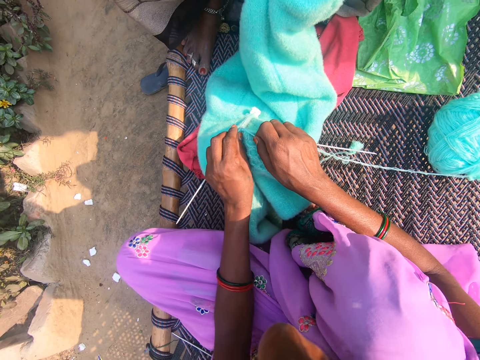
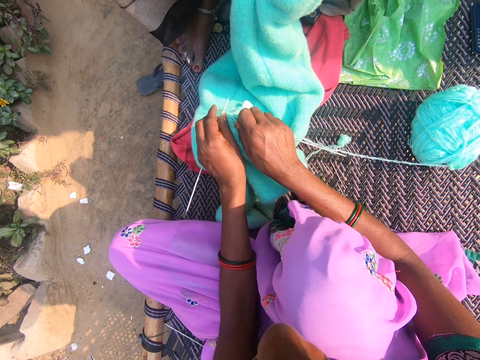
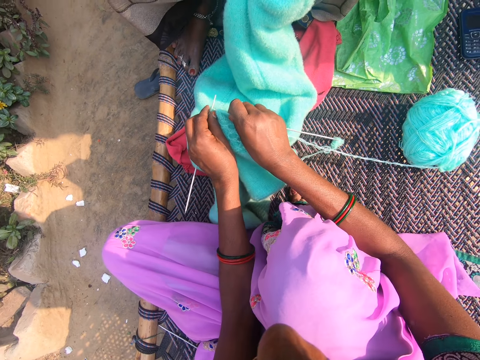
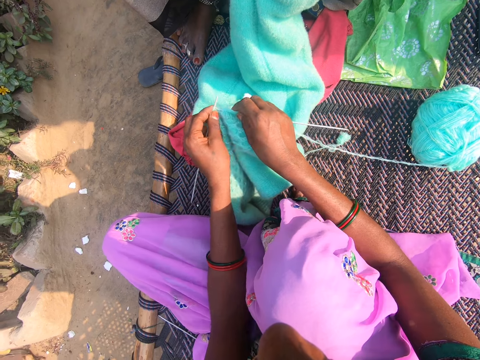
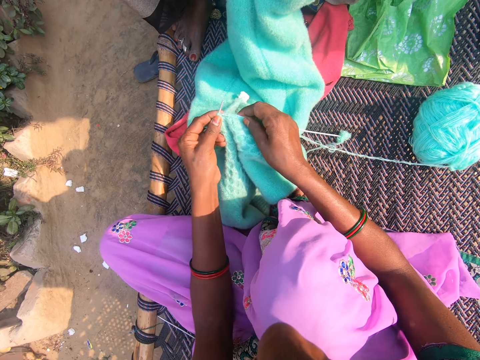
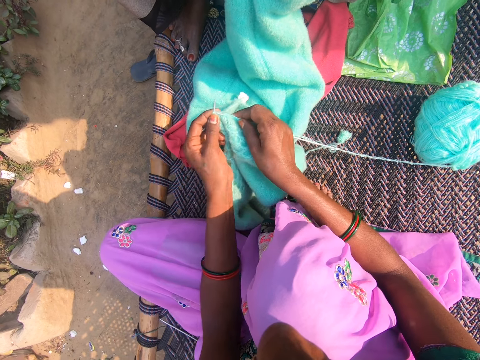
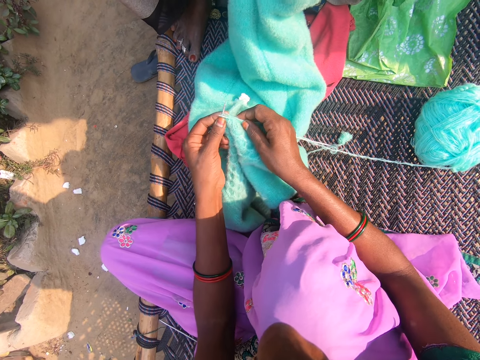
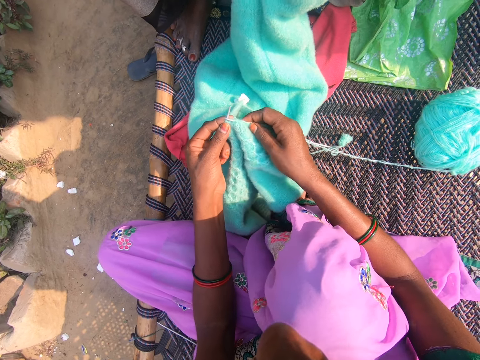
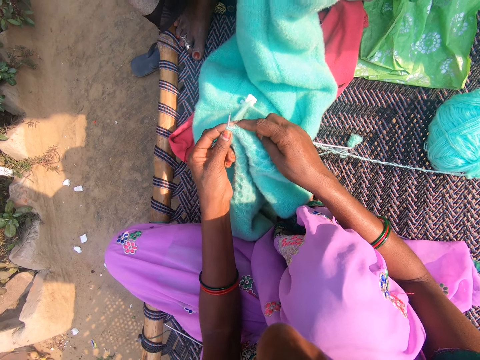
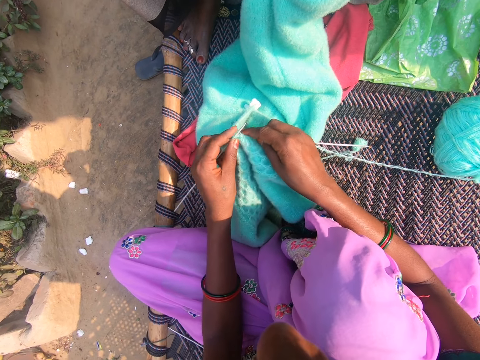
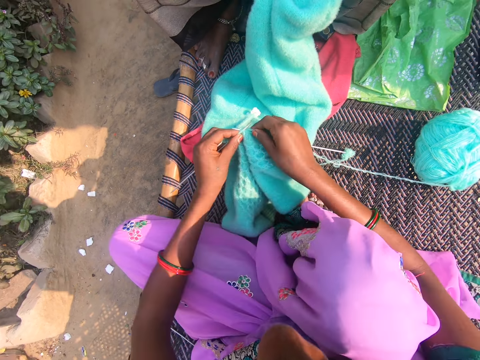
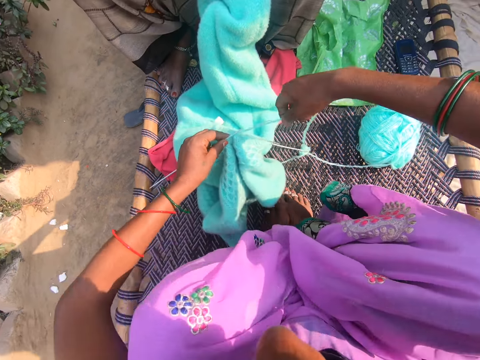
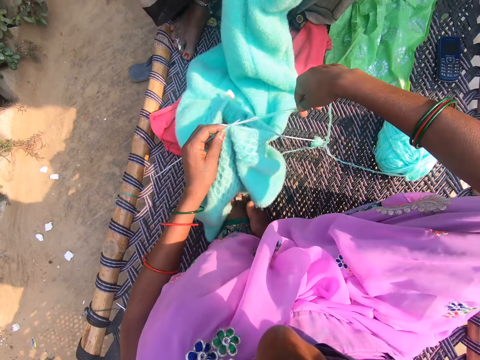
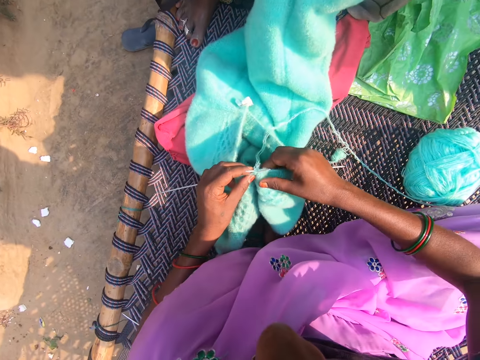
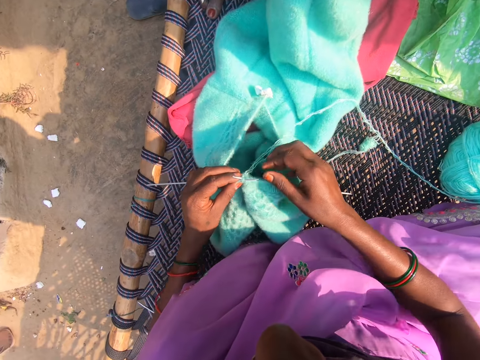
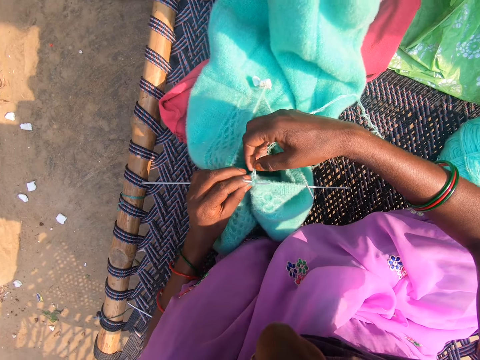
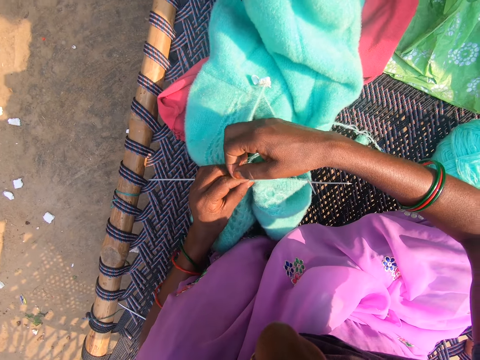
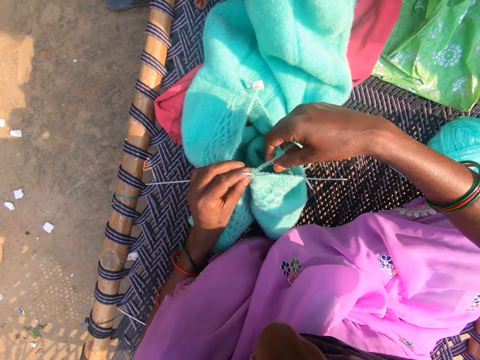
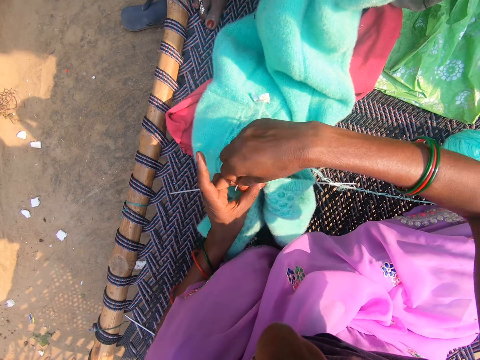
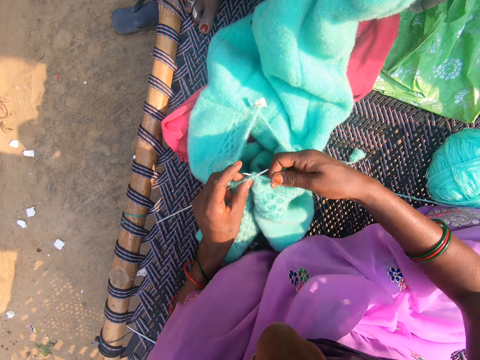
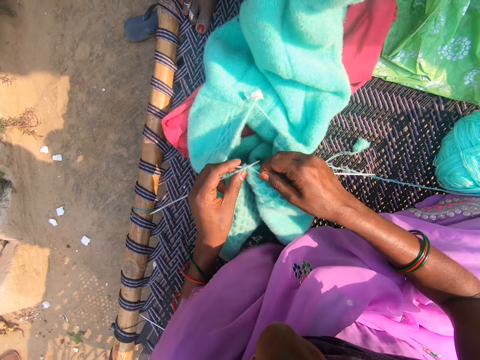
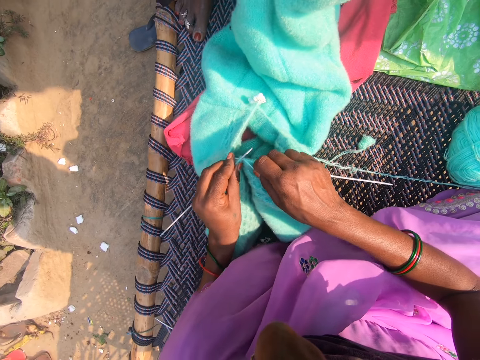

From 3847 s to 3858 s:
The camera wearer talks to a person. They knit the fabric with a knitting needle.

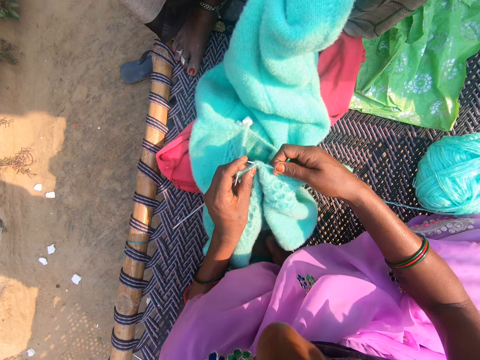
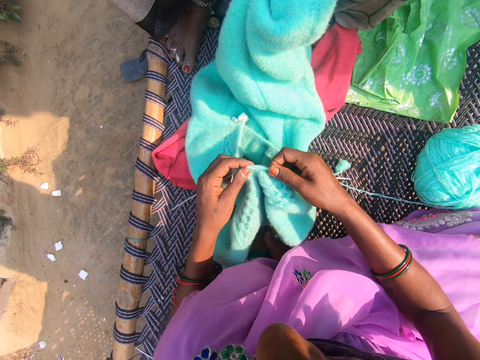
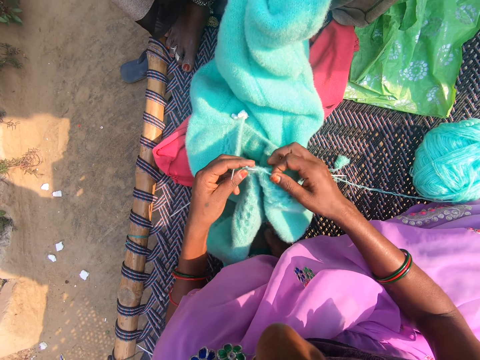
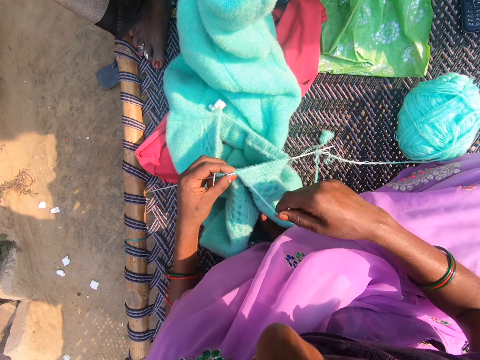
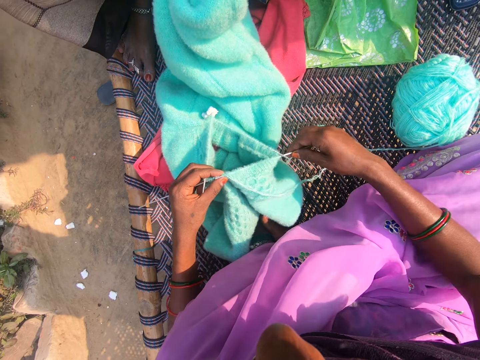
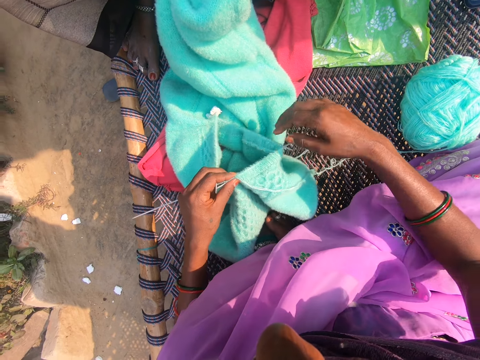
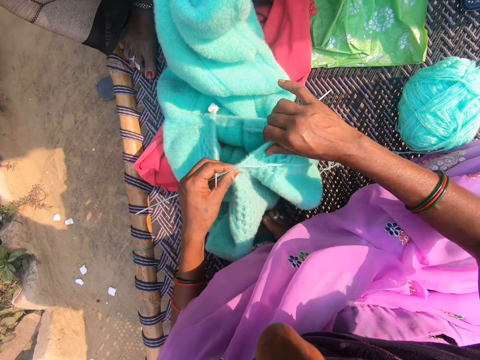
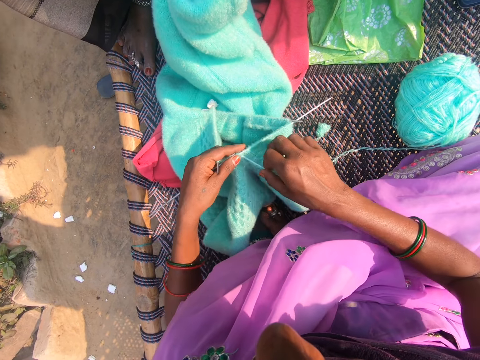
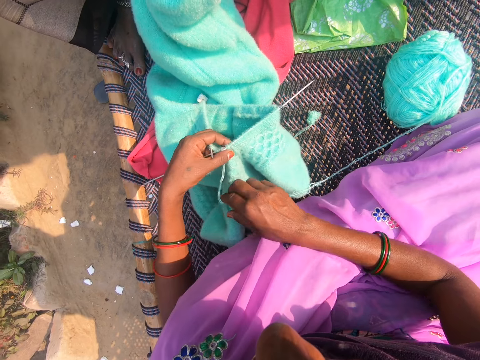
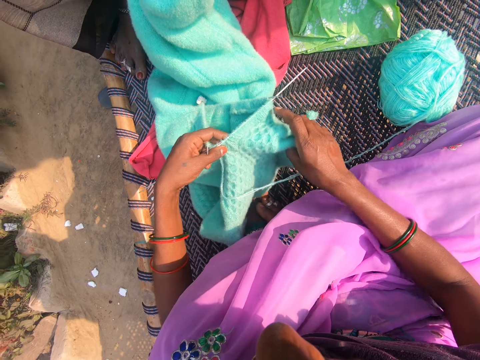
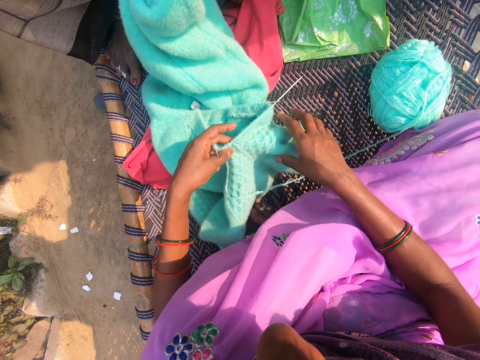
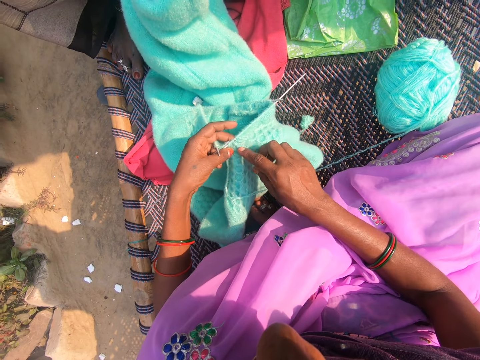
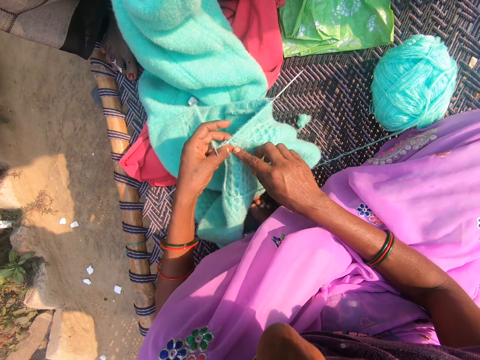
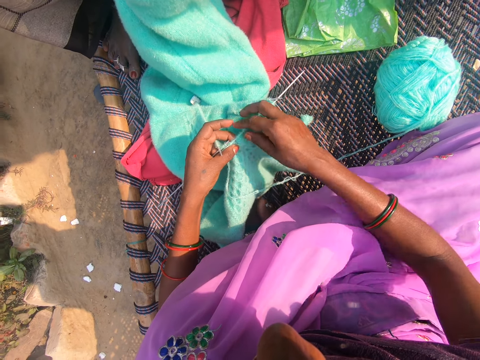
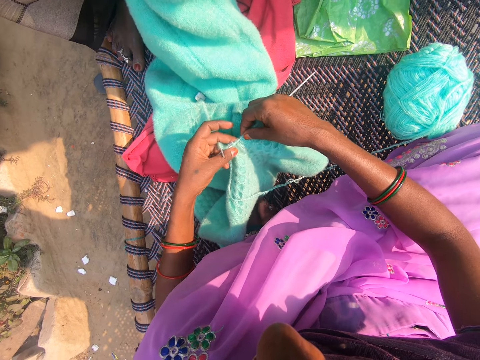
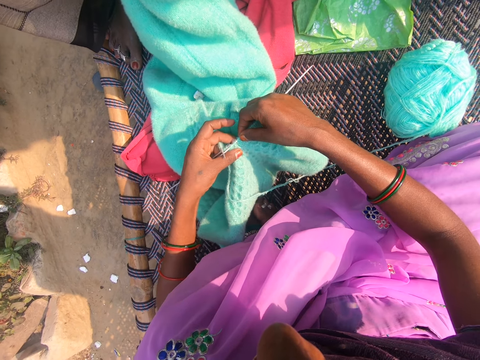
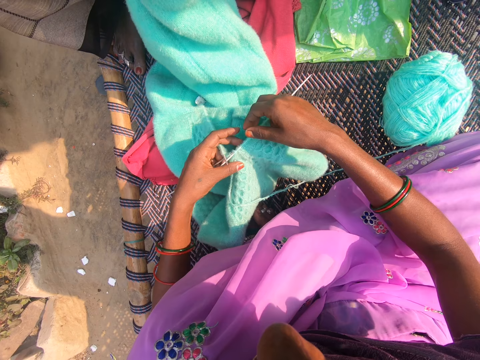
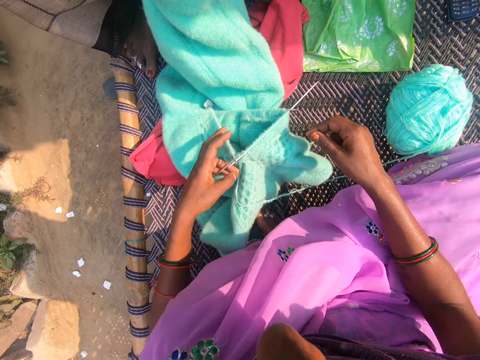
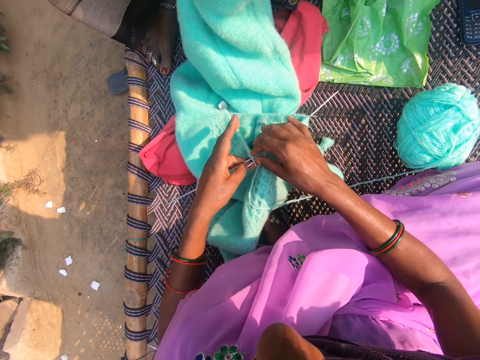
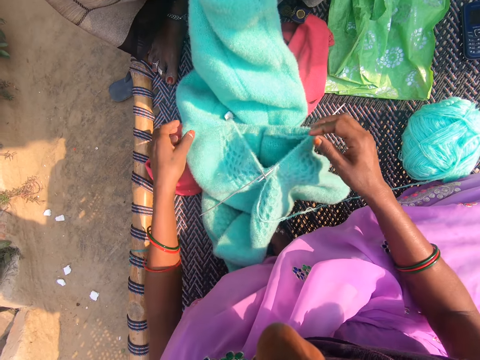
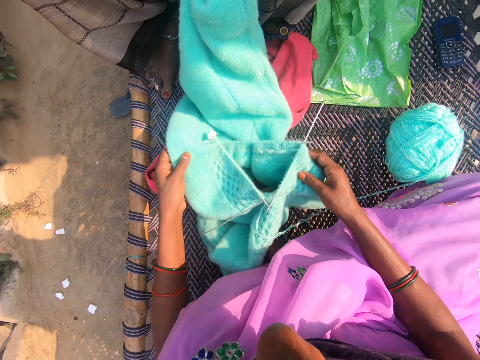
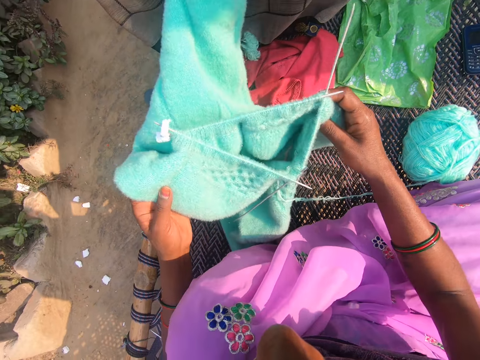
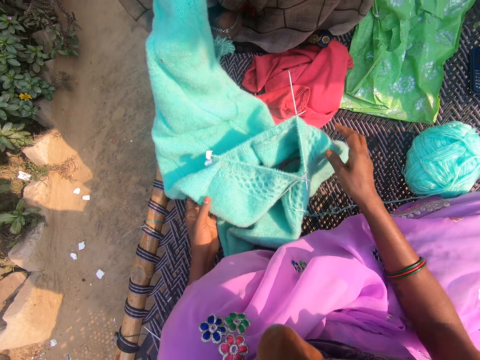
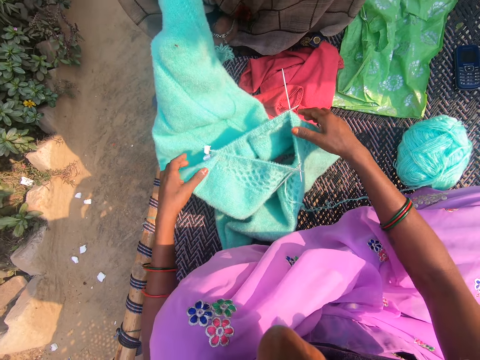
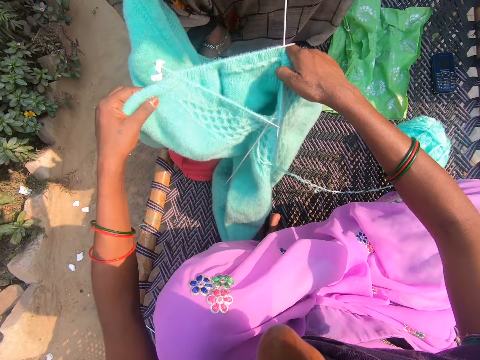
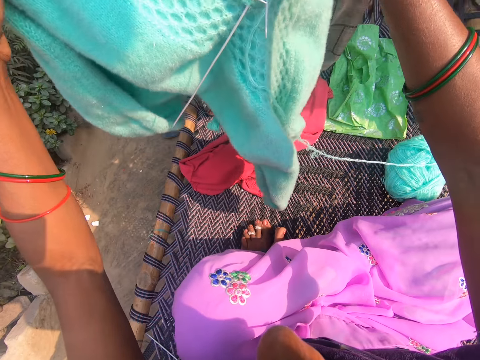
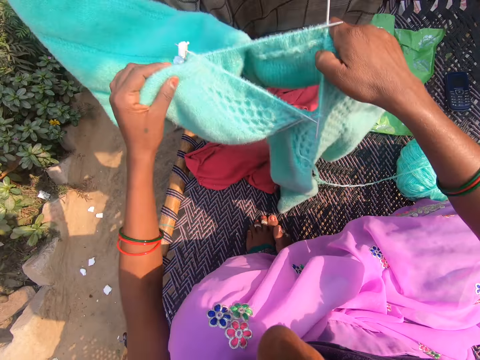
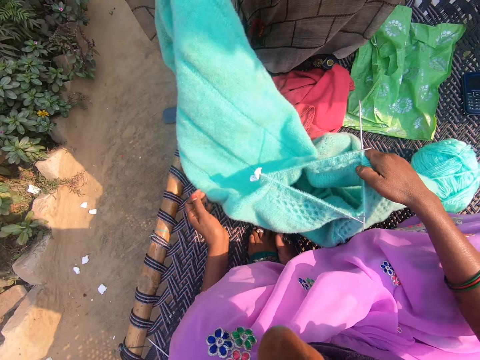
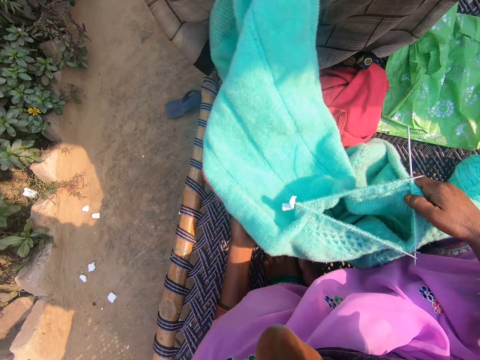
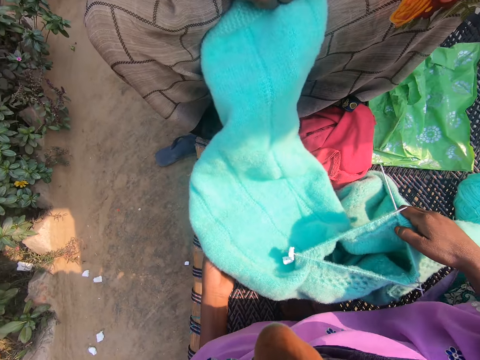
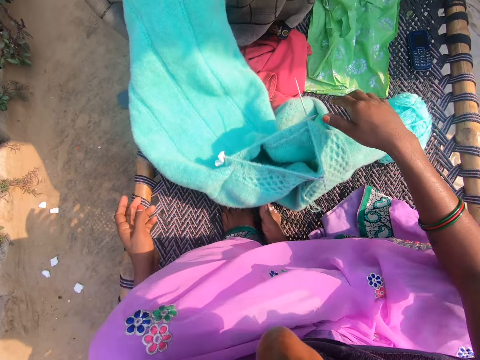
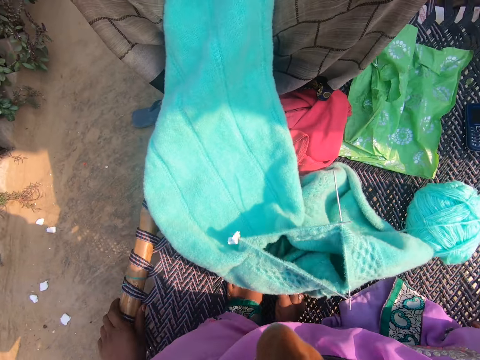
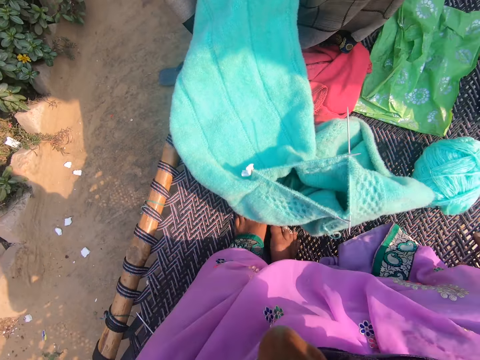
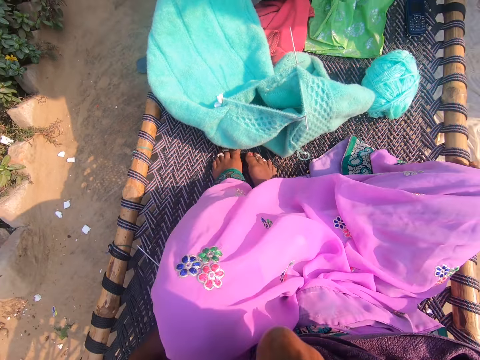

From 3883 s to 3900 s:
The camera wearer adjusts the yarn with her right hand. She turns the yarn with both hands on the woven bench. She lifts the yarn with both hands and drops the yarn on the woven bench with both hands. She lifts the yarn with both hands. The woman interacts with the camera wearer.
